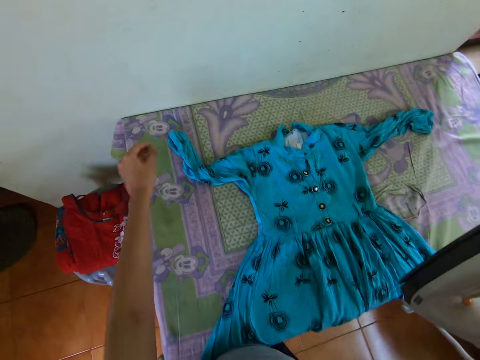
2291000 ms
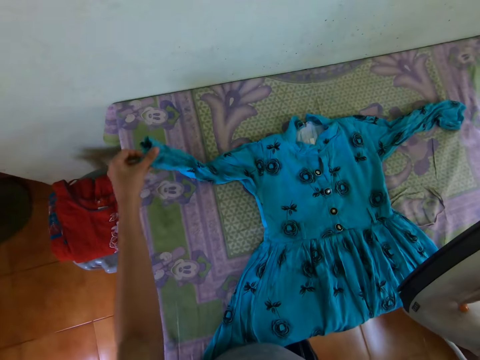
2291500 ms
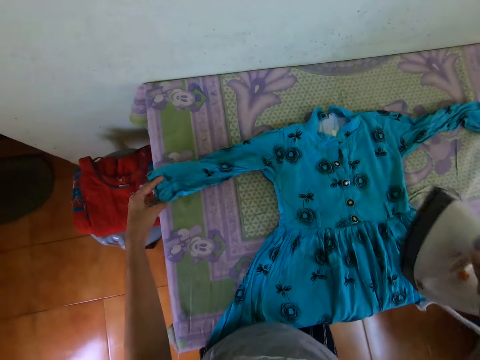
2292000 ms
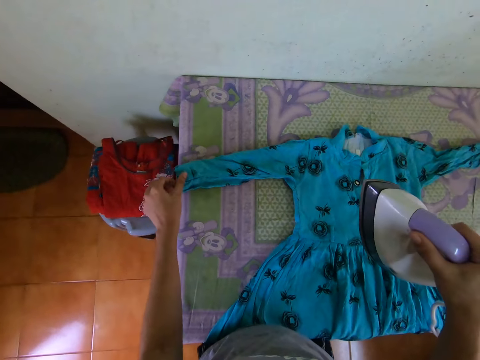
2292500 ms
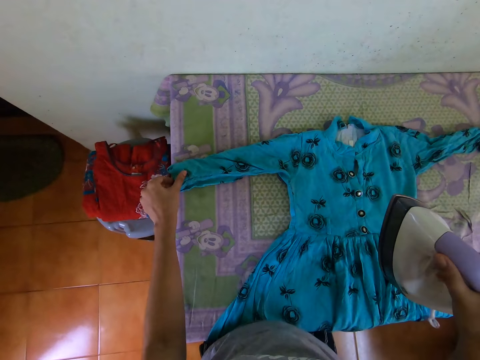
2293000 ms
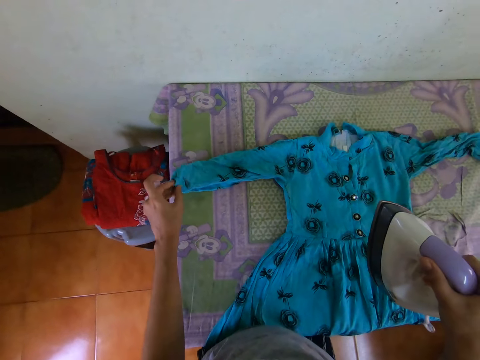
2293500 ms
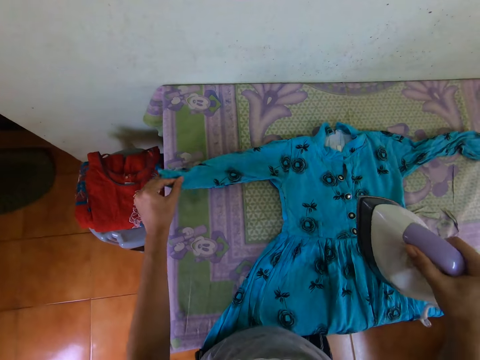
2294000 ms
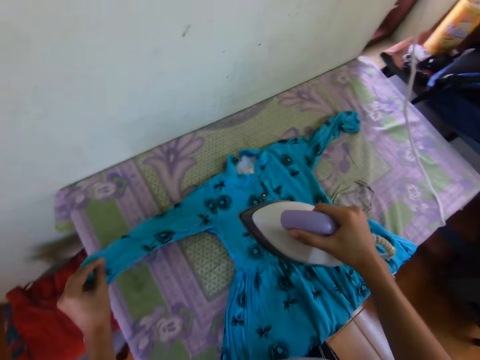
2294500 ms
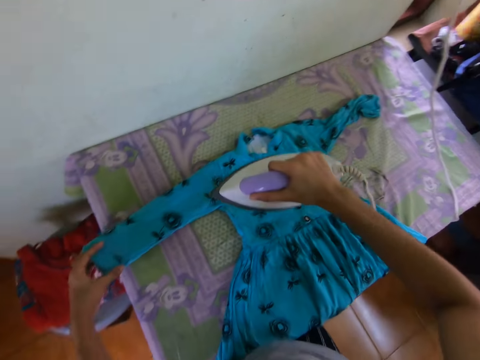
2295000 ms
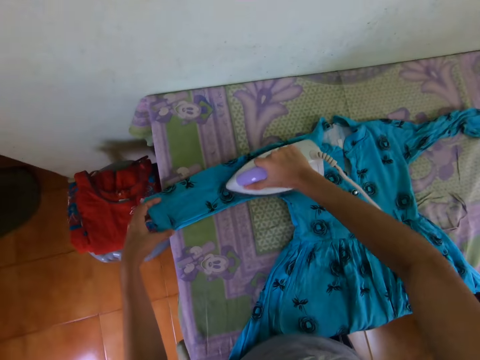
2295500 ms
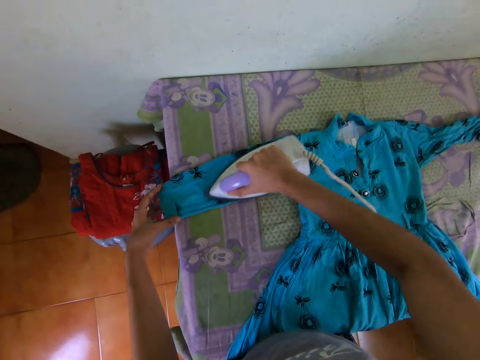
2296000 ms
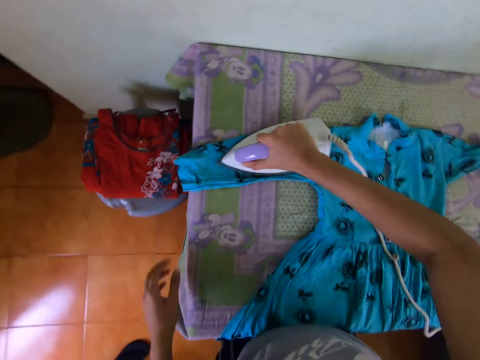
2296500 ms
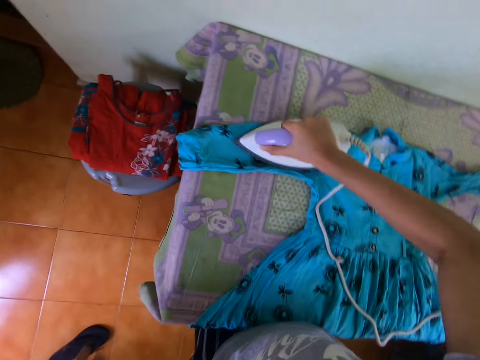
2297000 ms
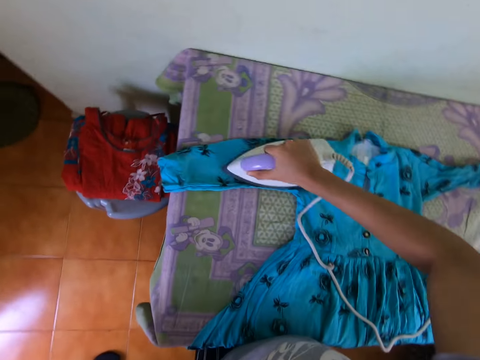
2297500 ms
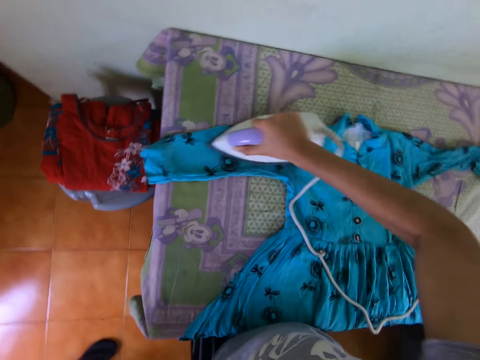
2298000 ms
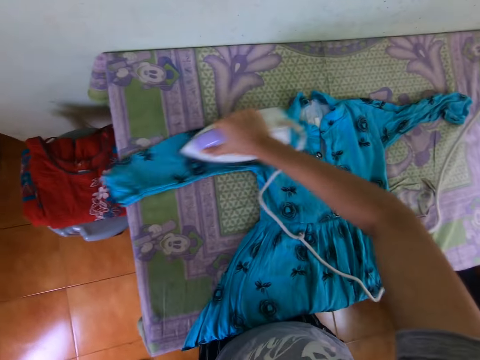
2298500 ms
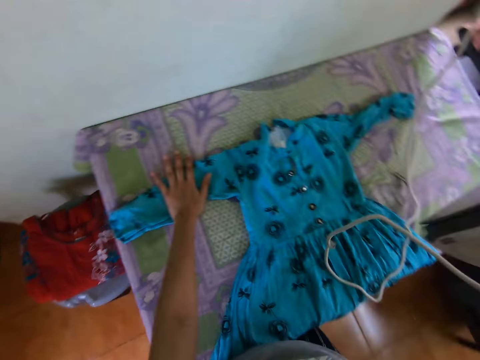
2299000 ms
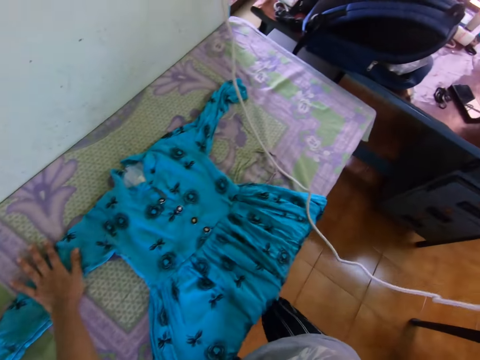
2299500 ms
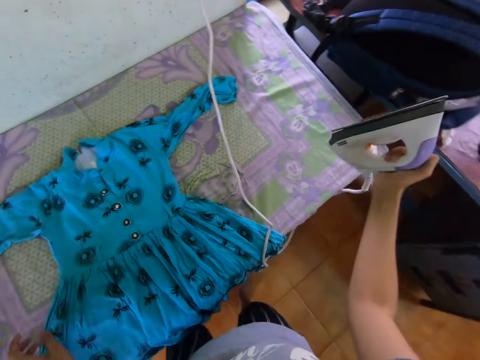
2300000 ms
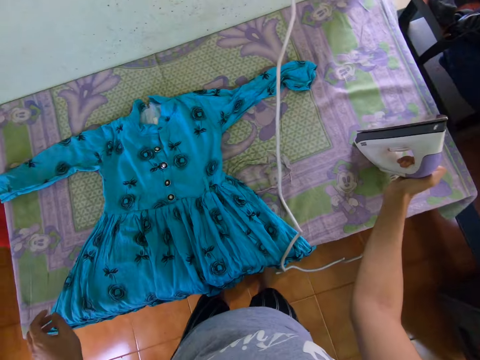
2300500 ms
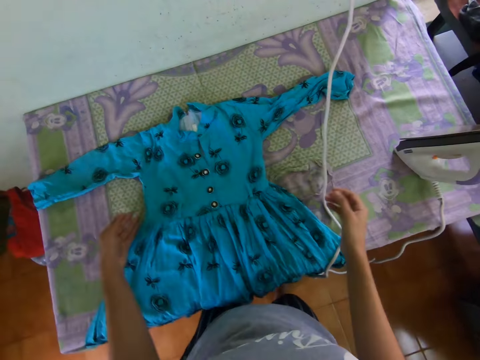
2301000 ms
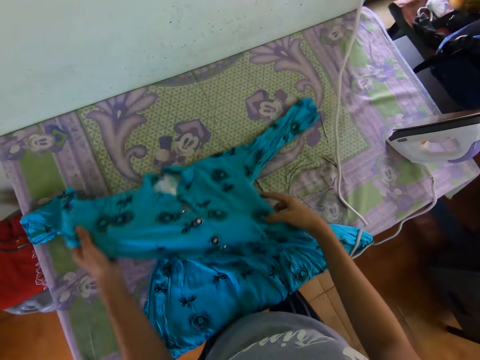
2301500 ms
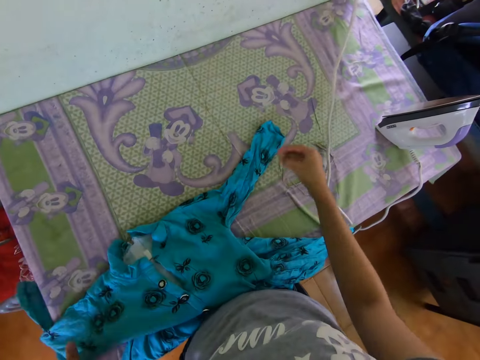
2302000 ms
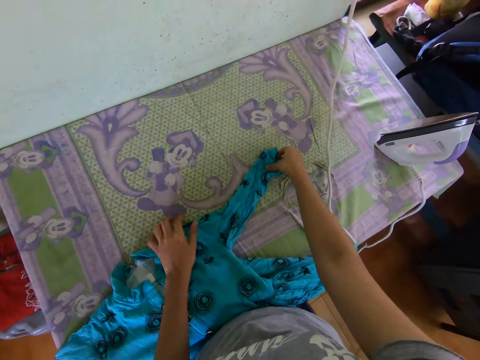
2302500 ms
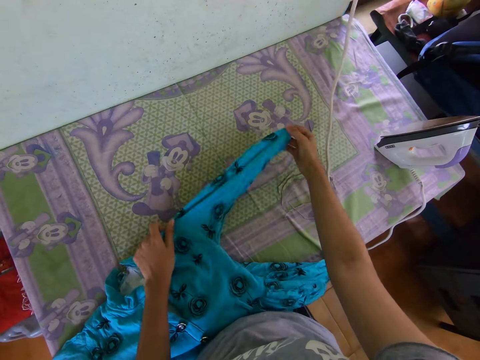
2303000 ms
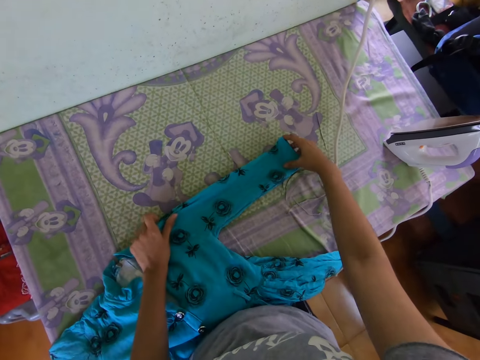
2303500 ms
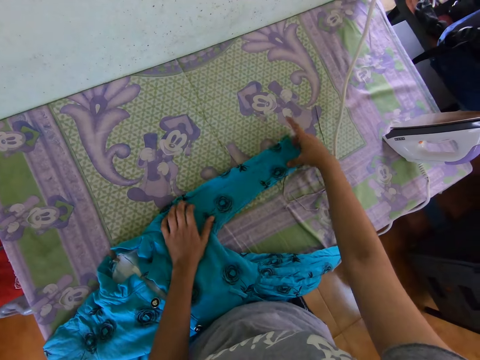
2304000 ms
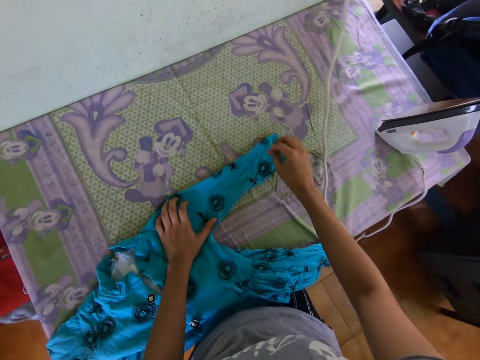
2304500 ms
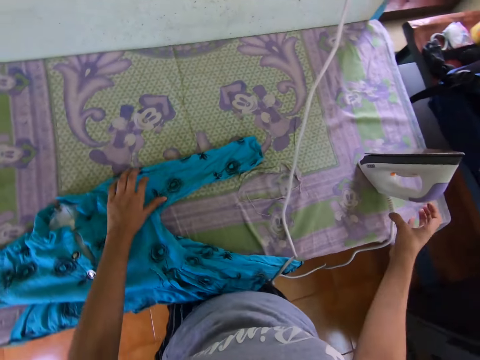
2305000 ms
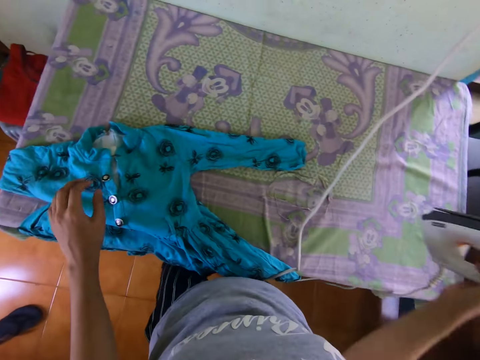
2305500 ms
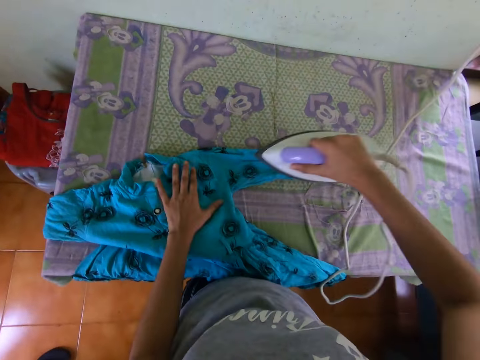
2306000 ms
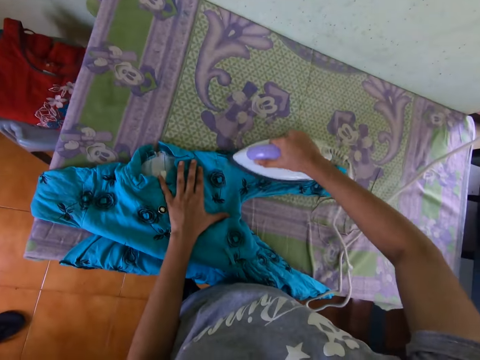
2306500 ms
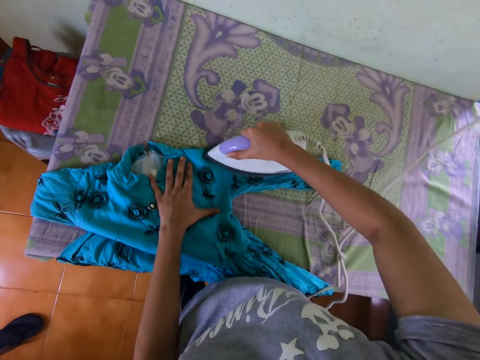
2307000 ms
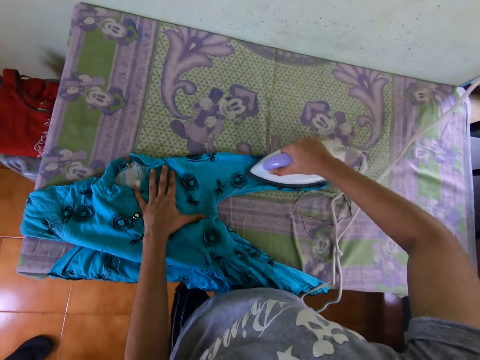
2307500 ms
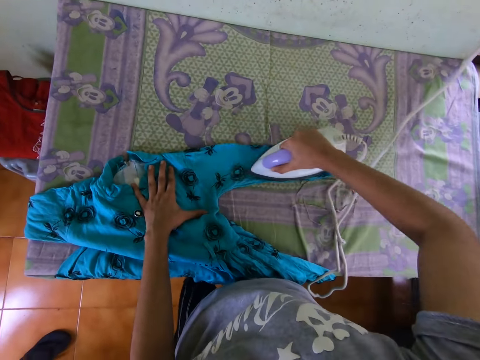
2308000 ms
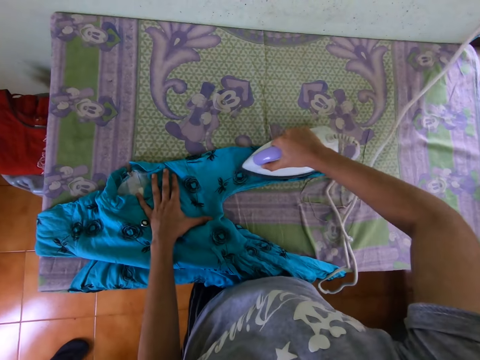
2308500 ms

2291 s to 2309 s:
The camera wearer lifts part of the cloth. They adjust the dress sleeve. They iron the cloth with the iron. They place the cloth iron on the table. They adjust the dress. They pick up the cloth iron. They iron the cloth with the iron.

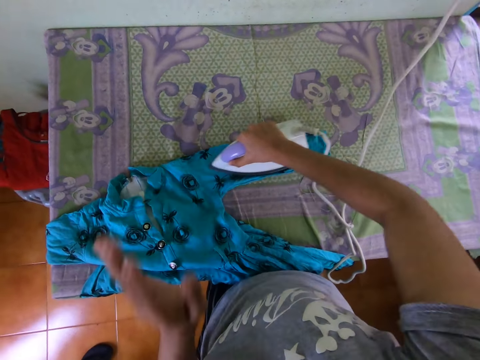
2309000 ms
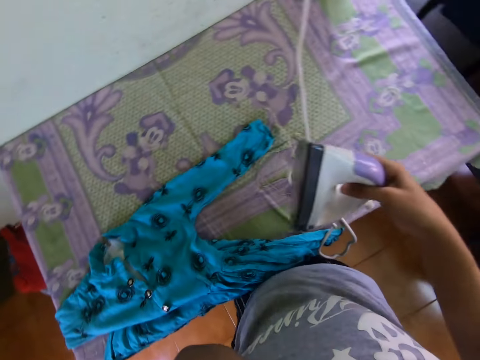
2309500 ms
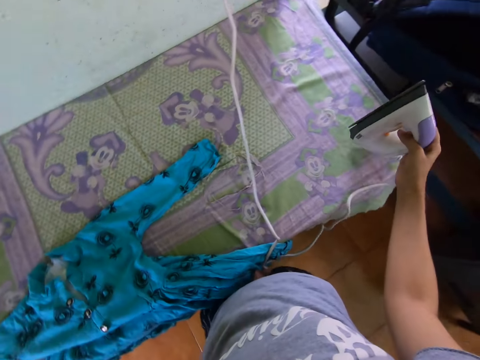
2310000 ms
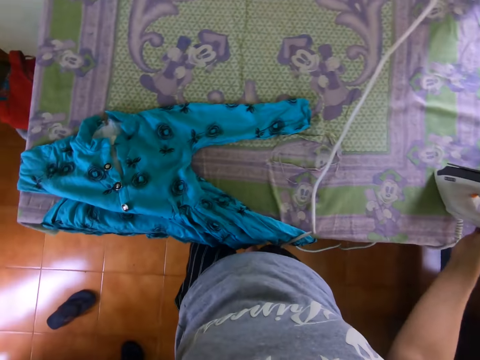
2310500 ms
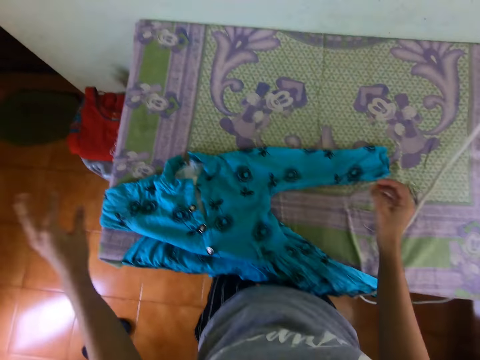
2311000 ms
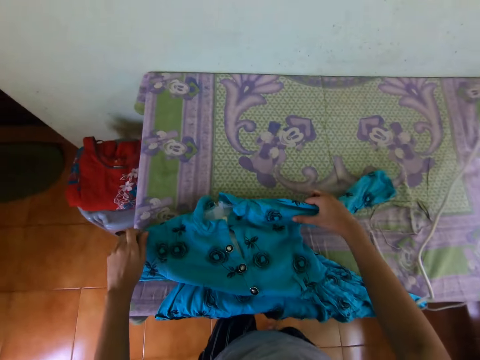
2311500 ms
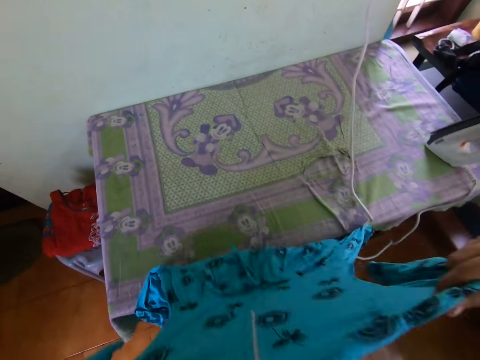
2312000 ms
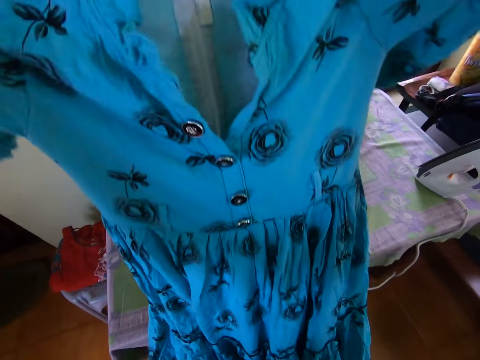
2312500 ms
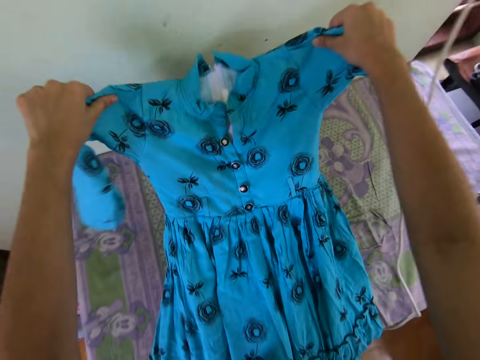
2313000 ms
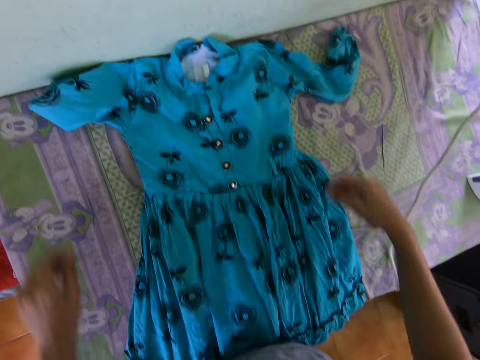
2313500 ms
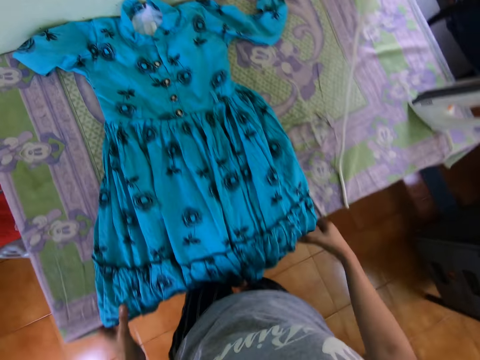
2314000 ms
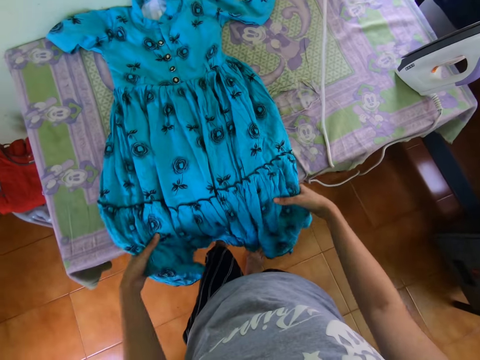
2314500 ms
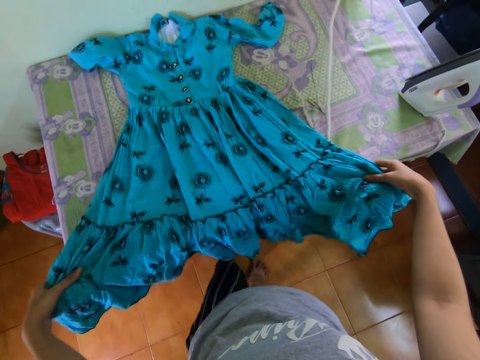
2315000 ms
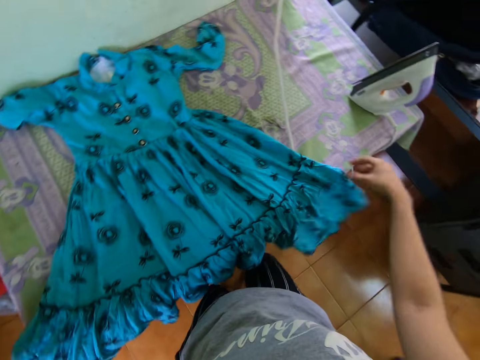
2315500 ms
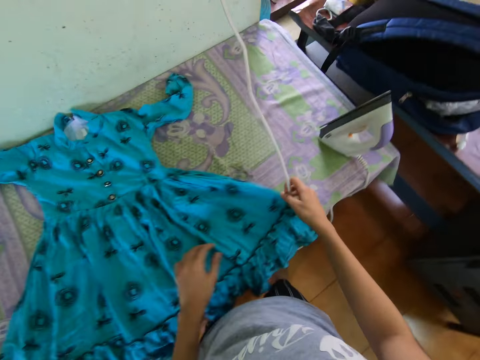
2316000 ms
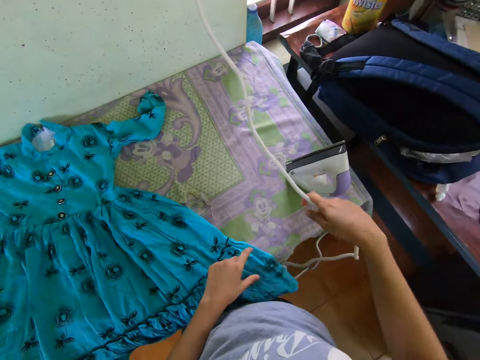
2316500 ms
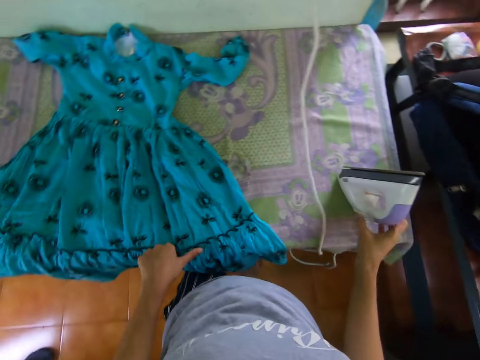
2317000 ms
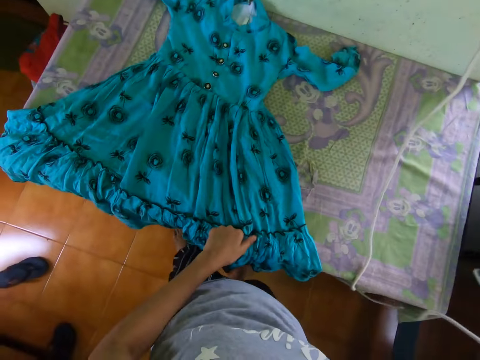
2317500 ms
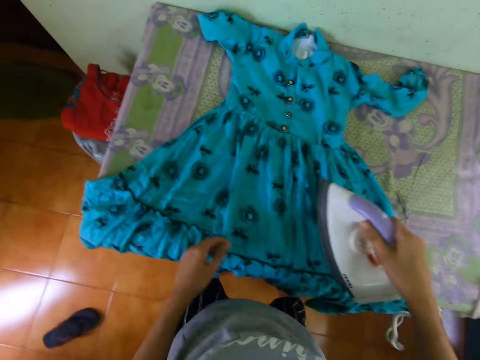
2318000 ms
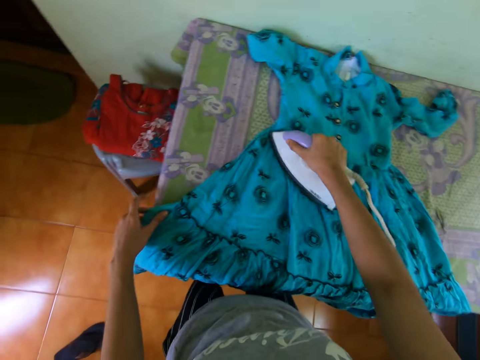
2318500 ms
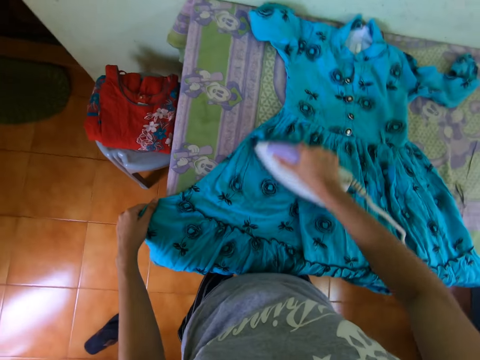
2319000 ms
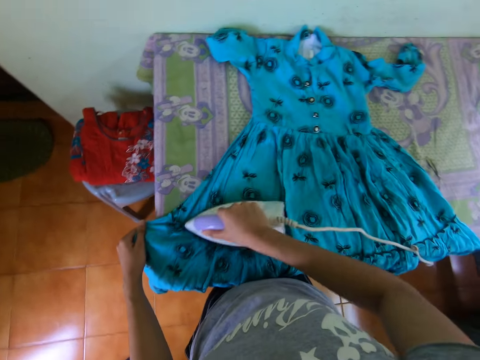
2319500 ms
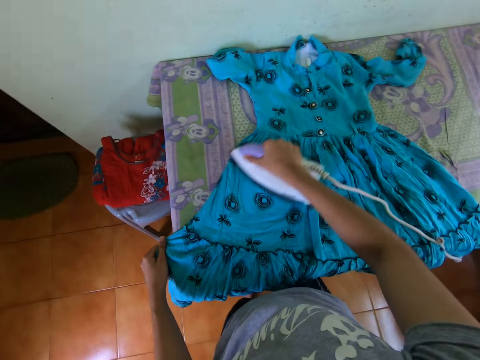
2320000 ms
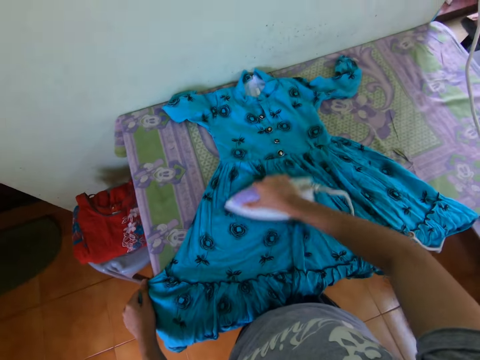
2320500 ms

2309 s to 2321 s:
The camera wearer places the cloth iron on the table. They lift the dress and place the dress on the table. They unfold the cloth. They stretch the dress. They move the cloth iron cable. They pick up the cloth iron. They iron the cloth with the iron.
